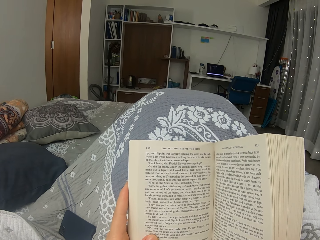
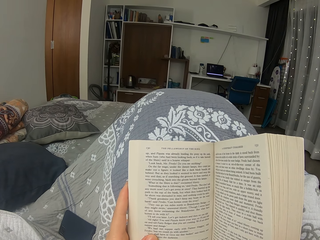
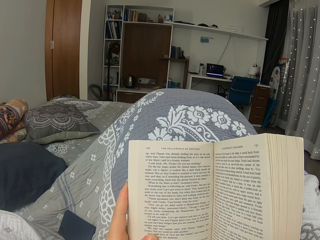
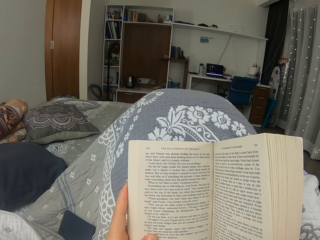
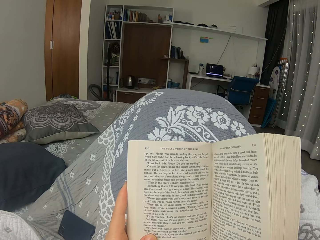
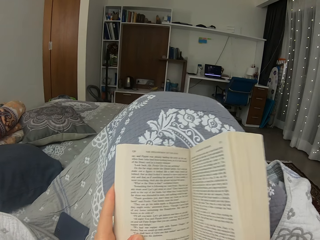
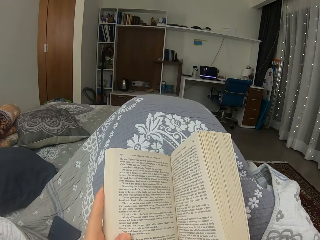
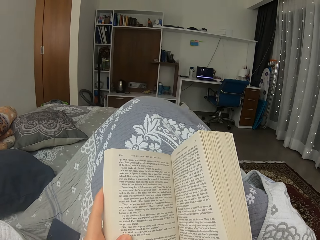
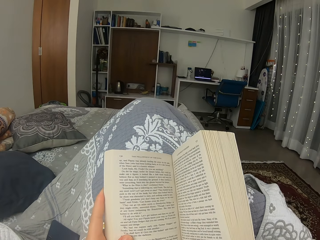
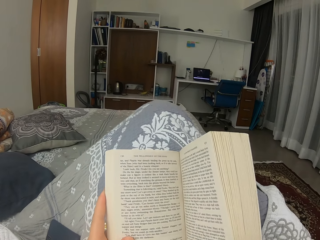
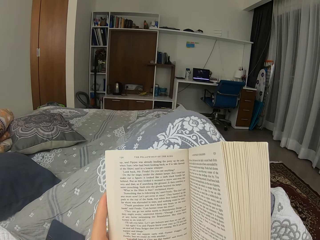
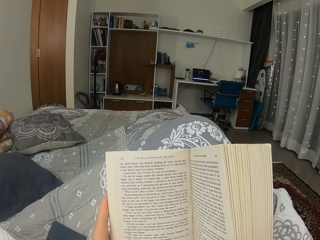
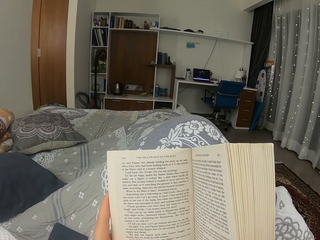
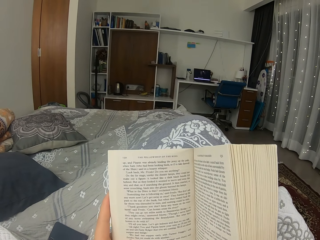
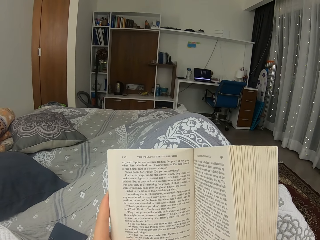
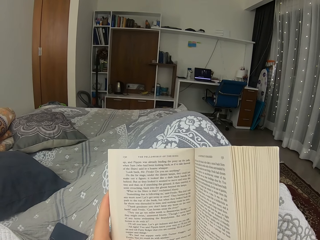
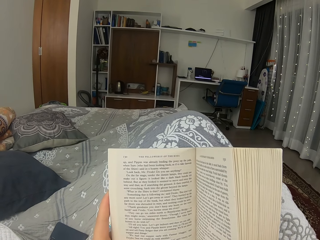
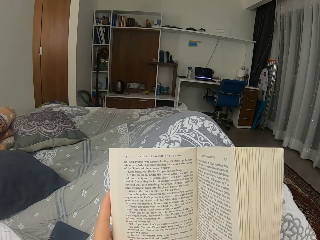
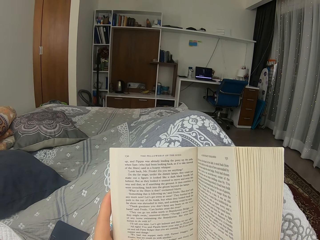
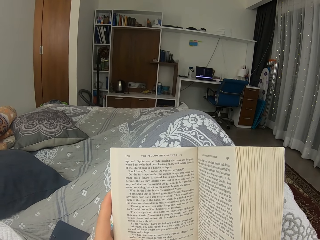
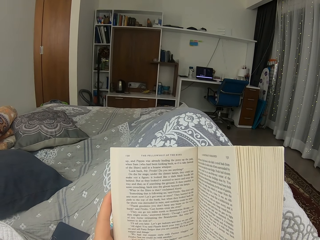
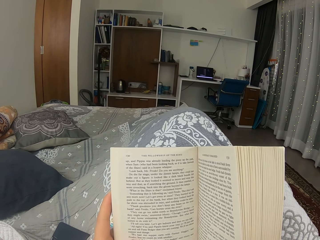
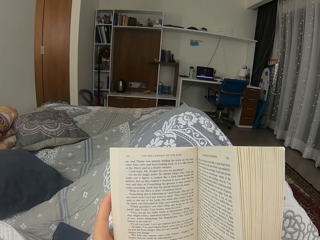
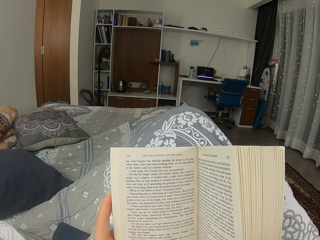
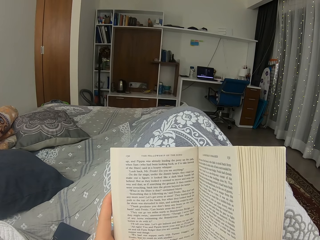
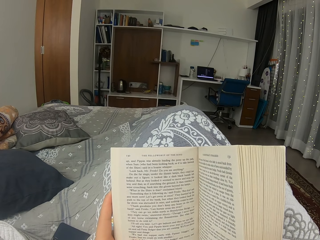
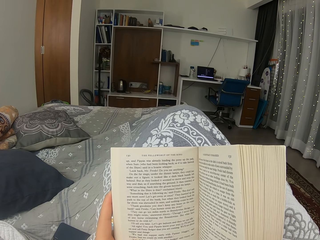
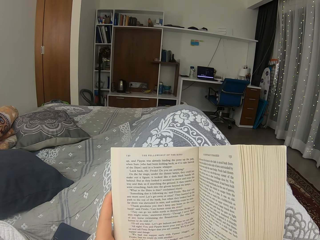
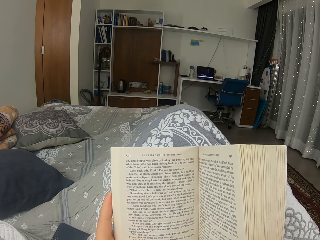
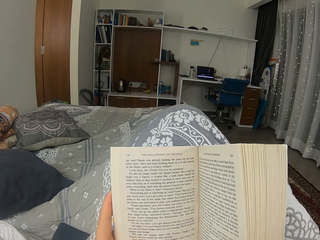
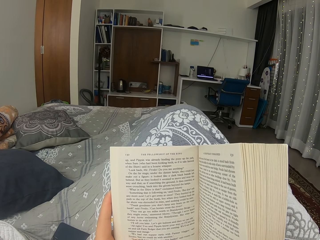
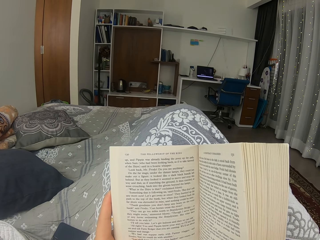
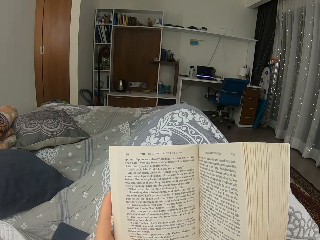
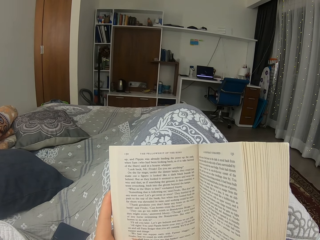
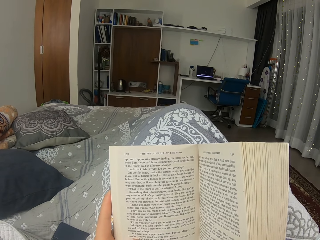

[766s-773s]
The camera wearer moves her legs.

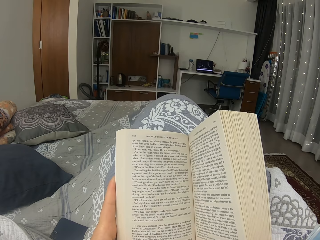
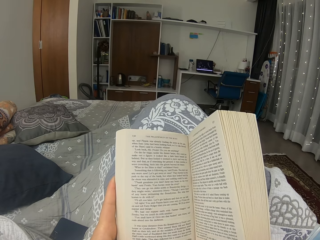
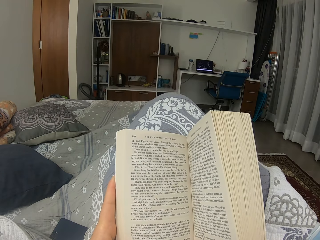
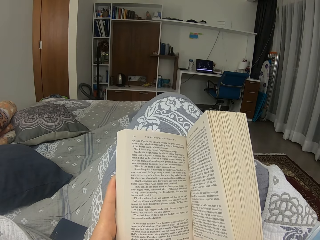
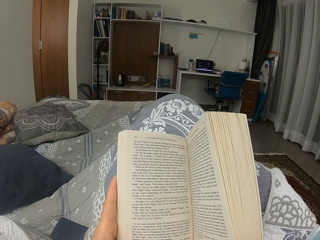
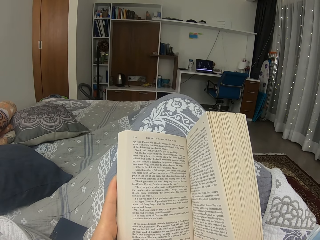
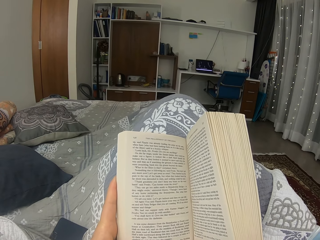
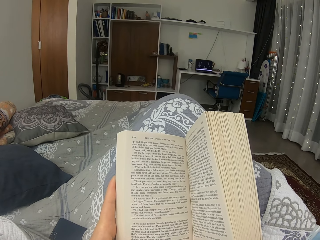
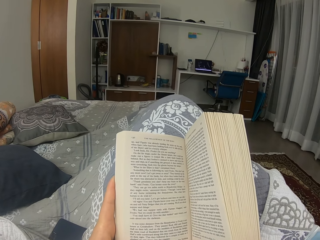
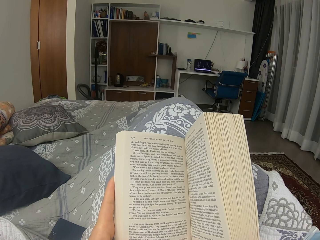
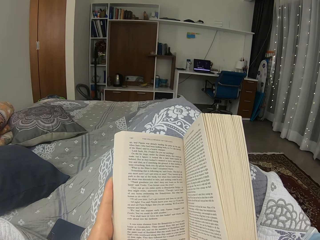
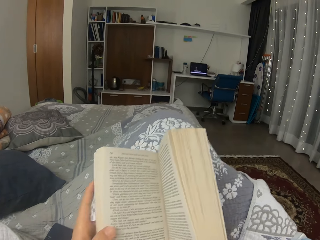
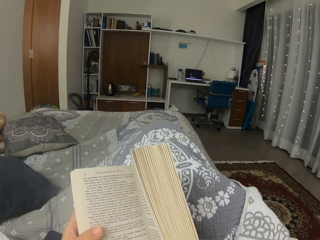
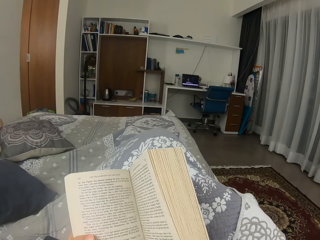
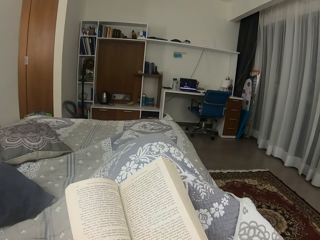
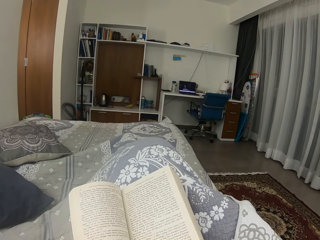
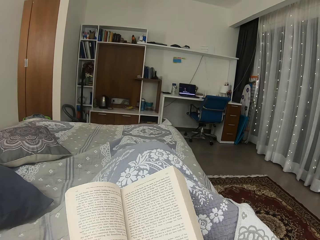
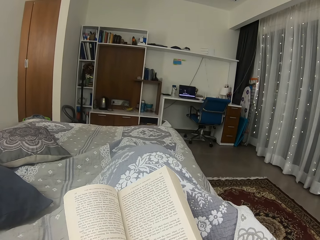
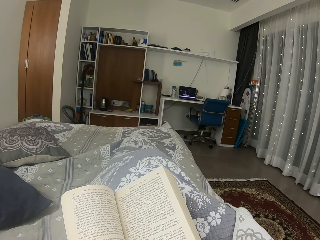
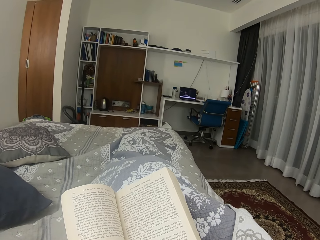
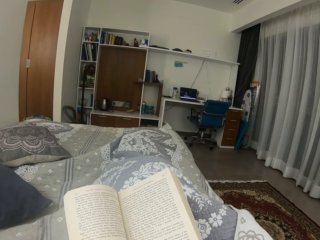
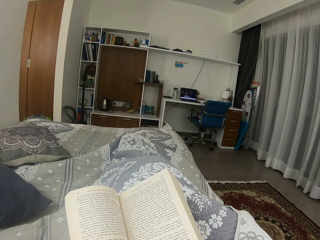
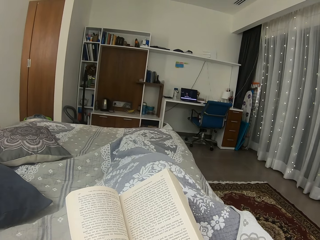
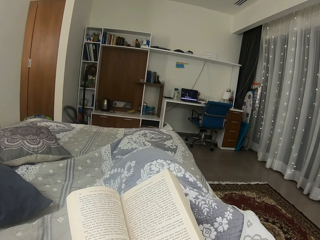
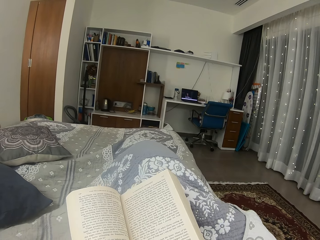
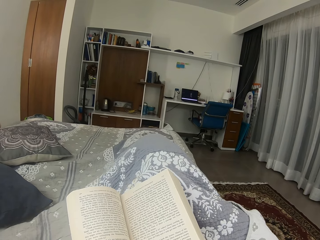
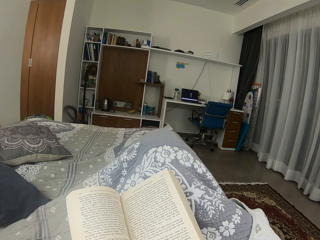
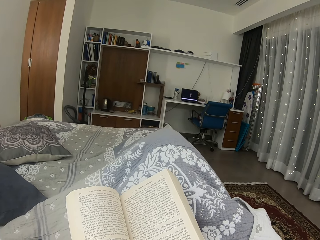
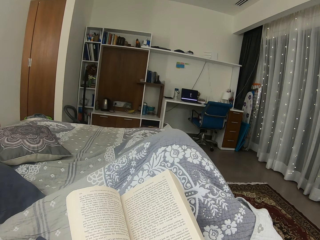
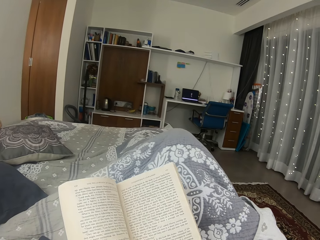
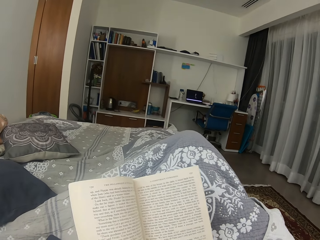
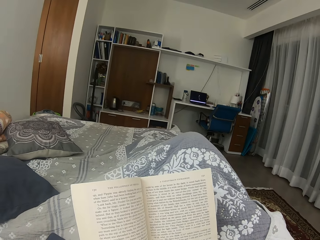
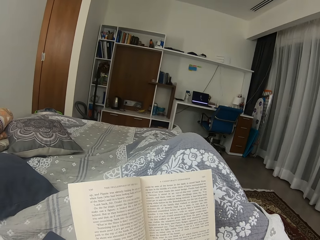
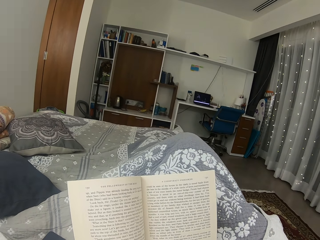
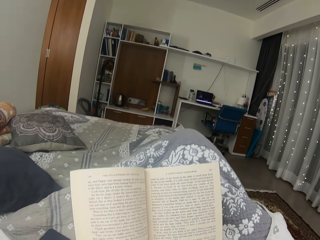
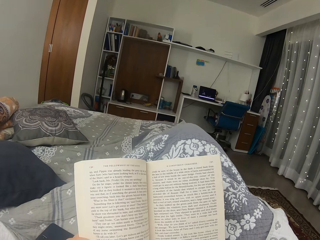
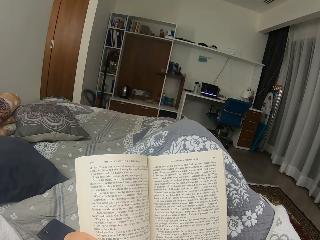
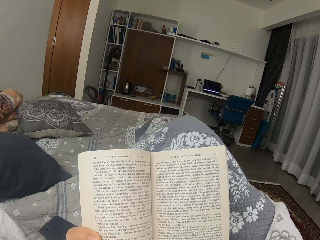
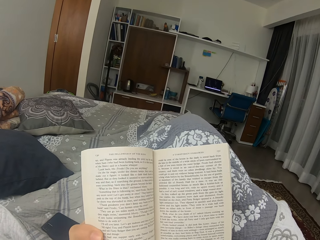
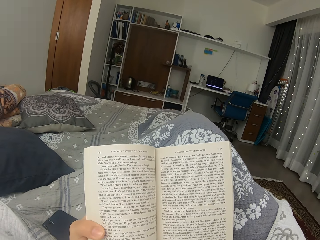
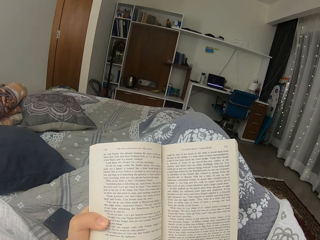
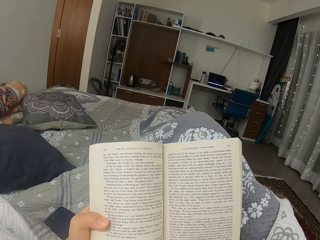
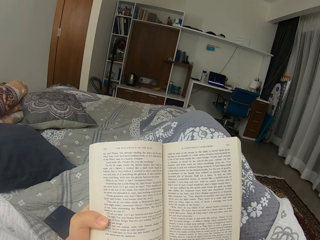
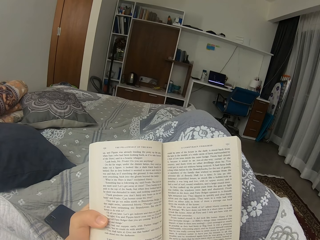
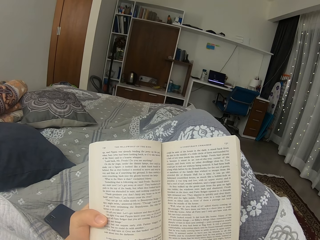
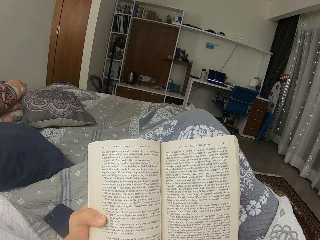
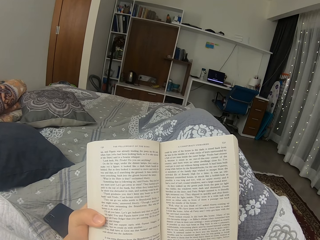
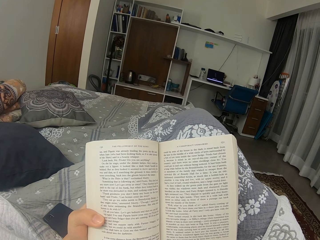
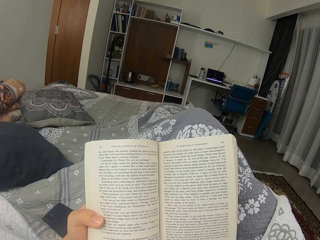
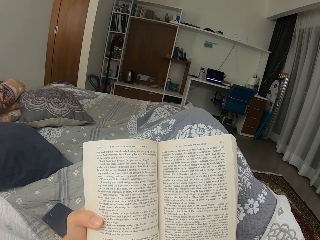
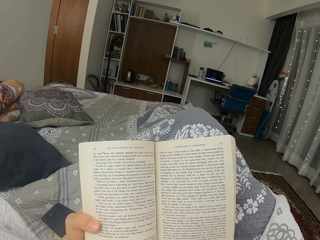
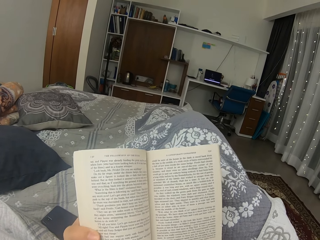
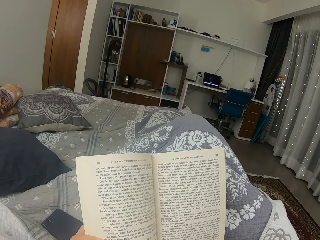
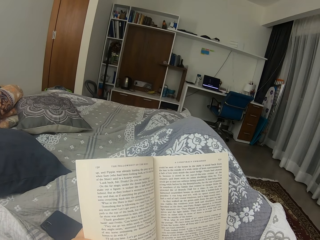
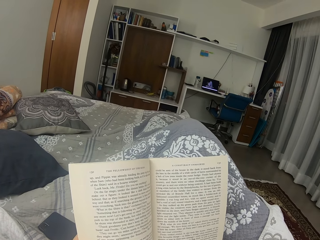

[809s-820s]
The camera wearer moves her legs. She moves the book. She moves the legs.

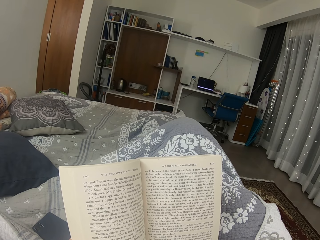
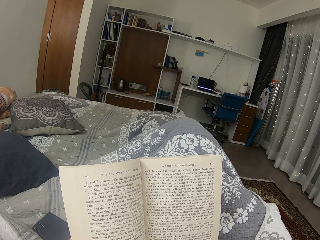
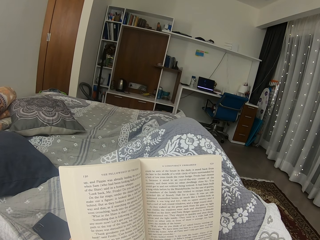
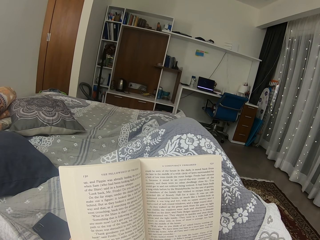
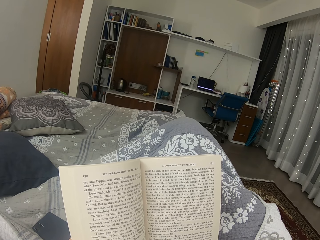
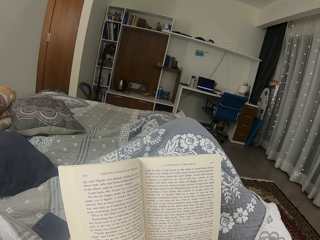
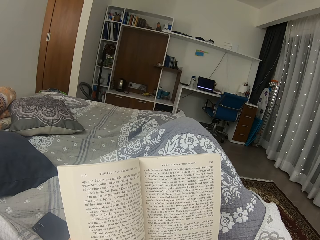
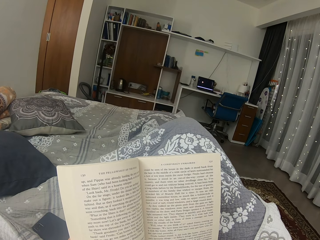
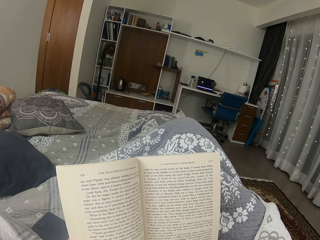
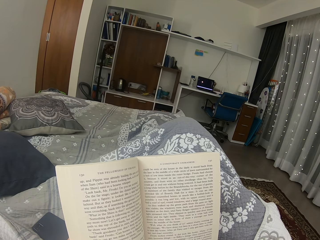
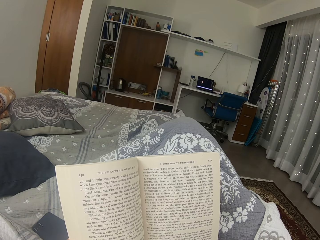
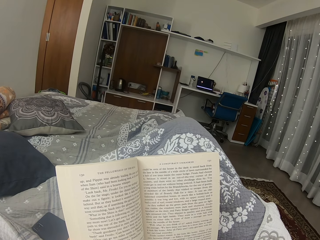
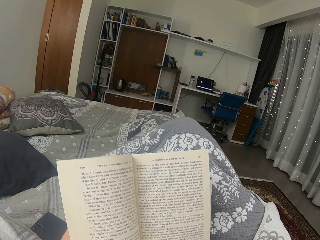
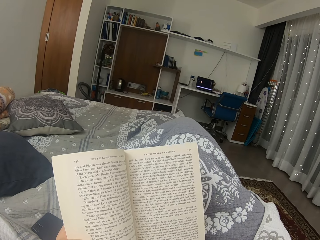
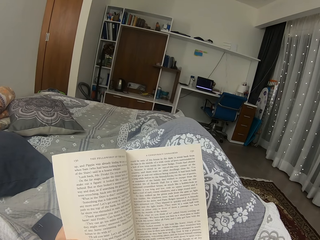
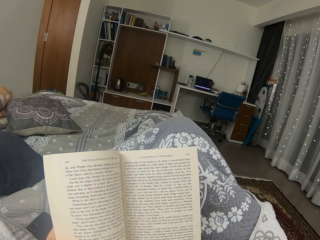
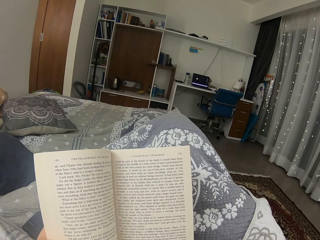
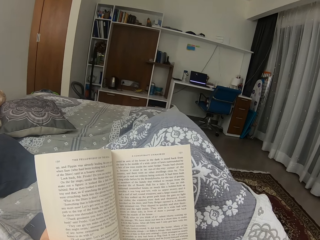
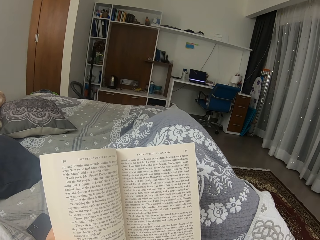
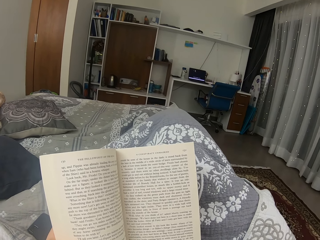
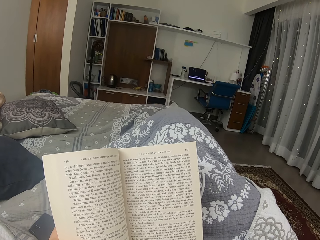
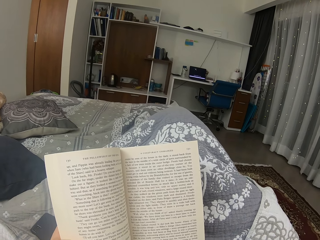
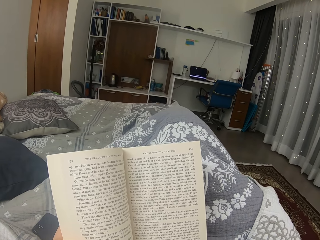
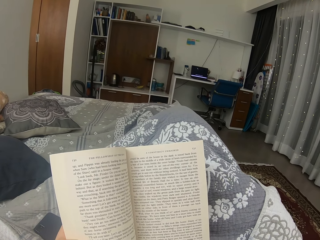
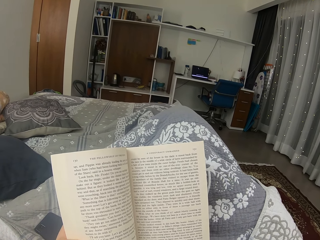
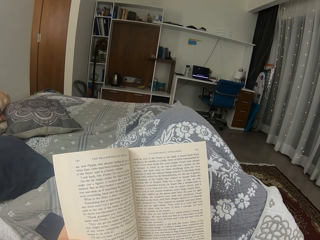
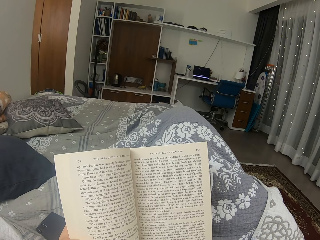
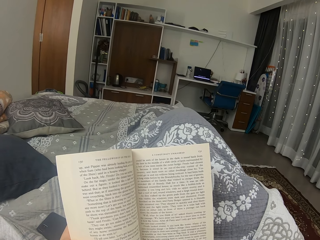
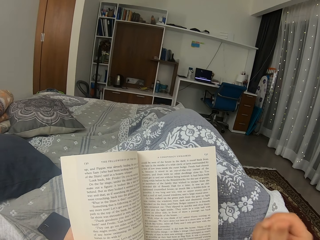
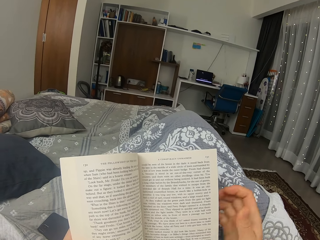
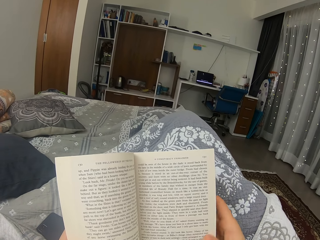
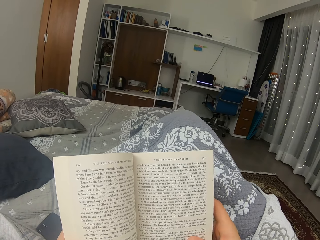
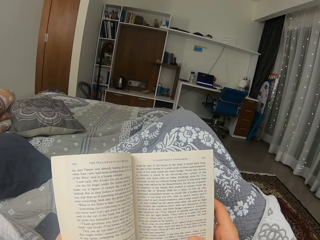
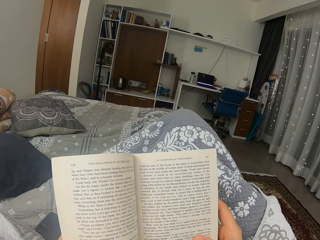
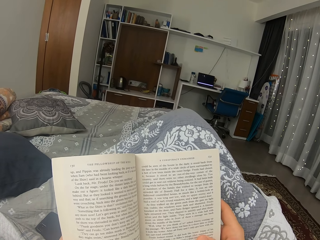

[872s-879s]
The camera wearer moves the book. They read a novel. They hold the book with both hands.
